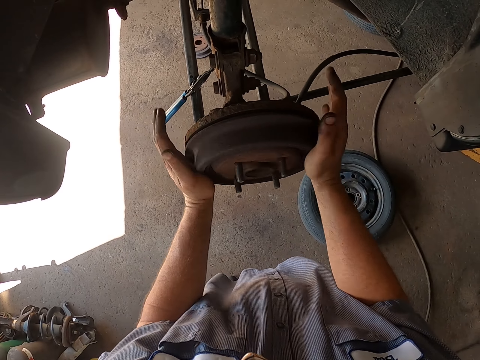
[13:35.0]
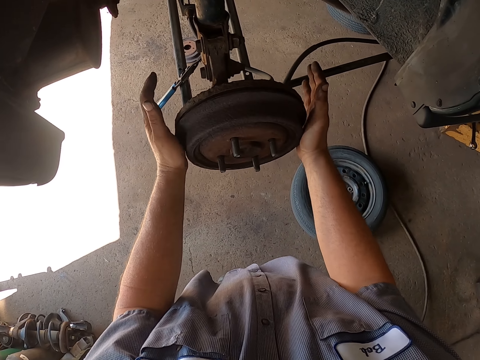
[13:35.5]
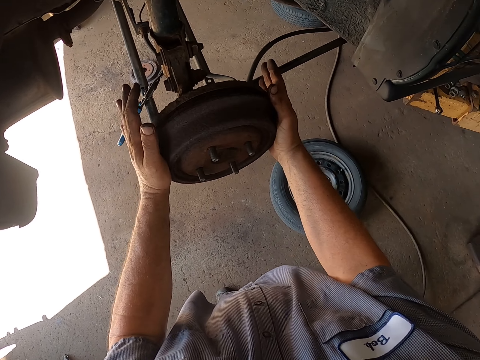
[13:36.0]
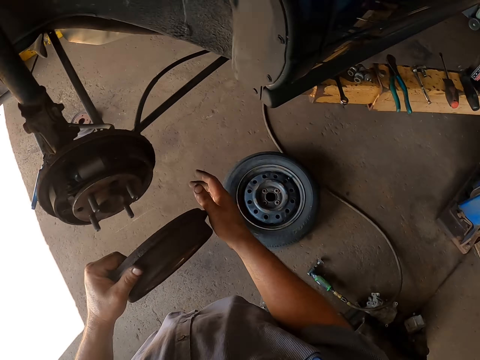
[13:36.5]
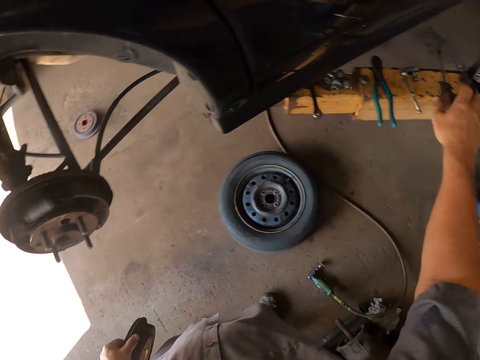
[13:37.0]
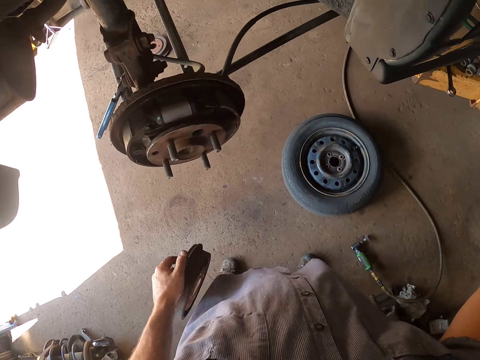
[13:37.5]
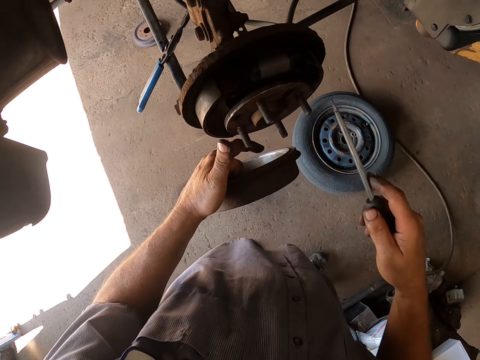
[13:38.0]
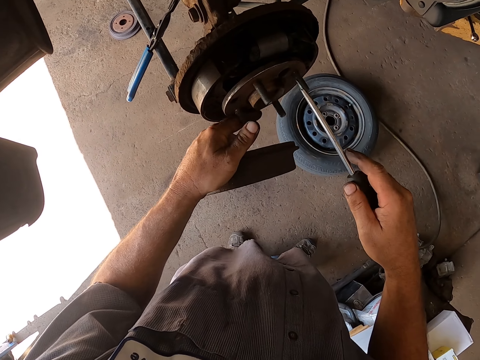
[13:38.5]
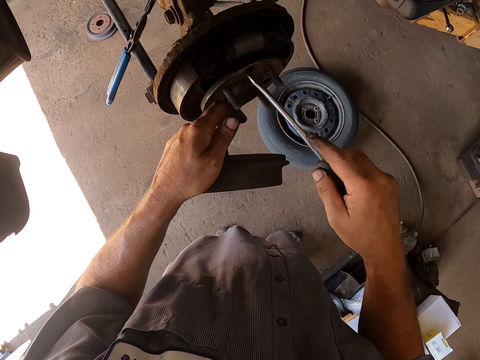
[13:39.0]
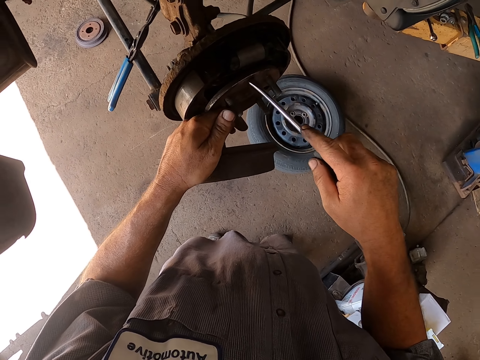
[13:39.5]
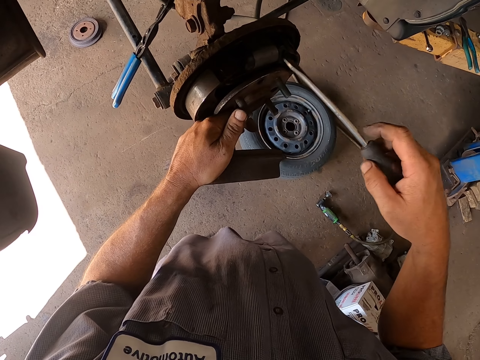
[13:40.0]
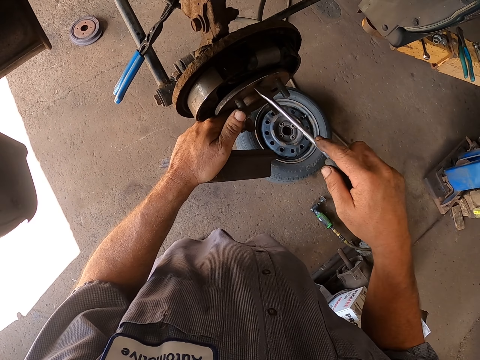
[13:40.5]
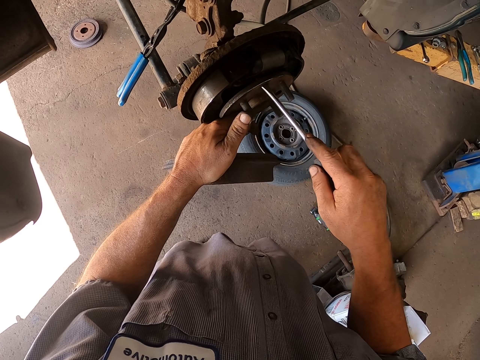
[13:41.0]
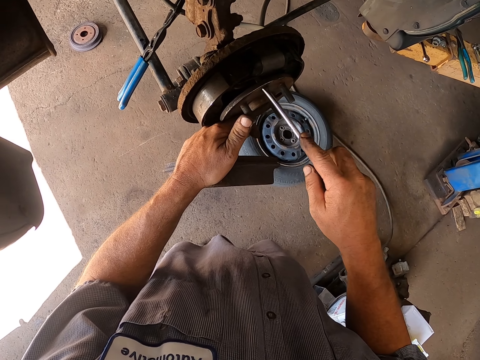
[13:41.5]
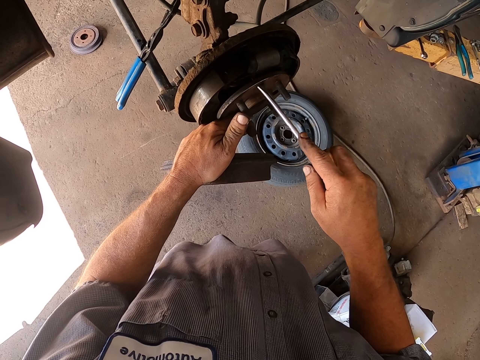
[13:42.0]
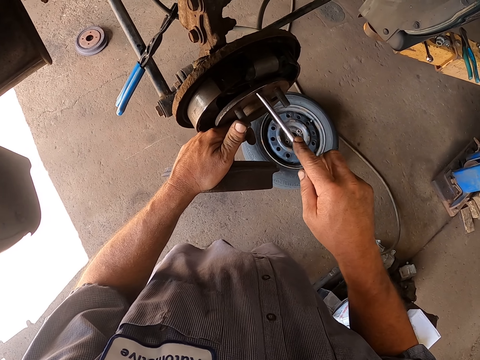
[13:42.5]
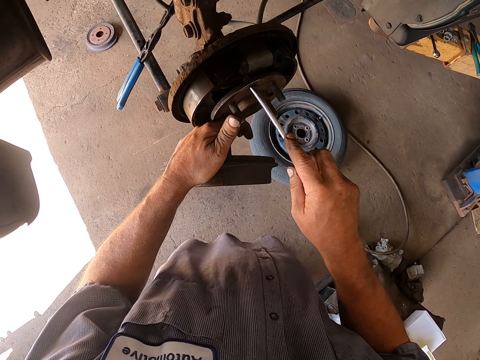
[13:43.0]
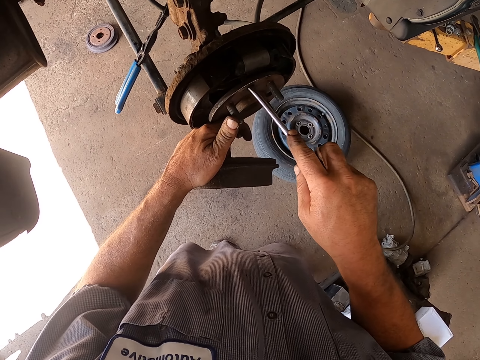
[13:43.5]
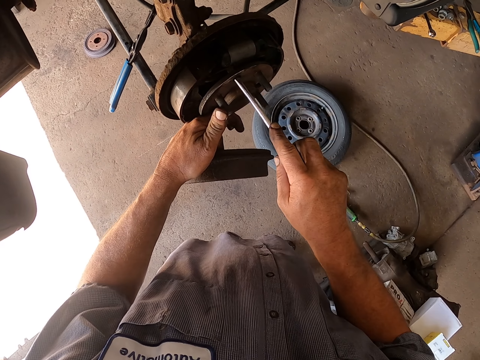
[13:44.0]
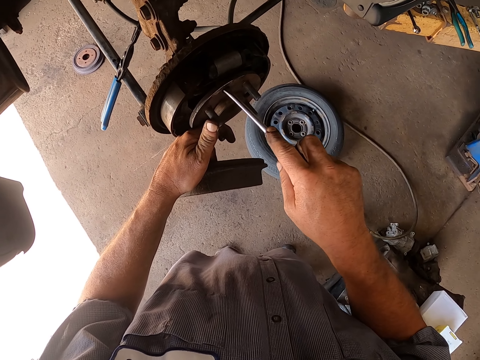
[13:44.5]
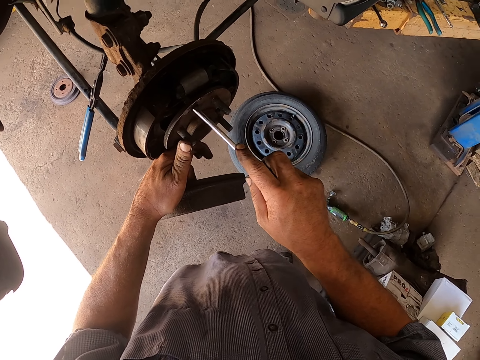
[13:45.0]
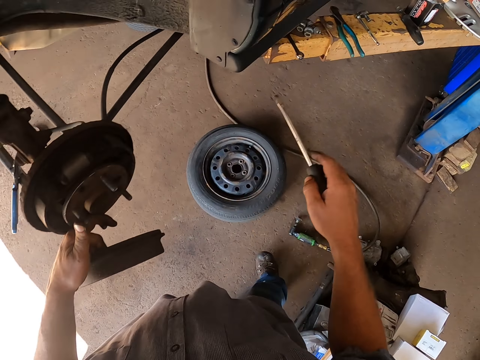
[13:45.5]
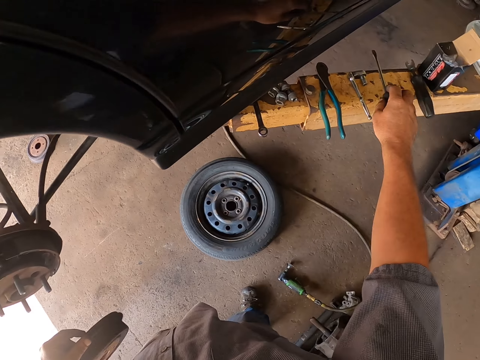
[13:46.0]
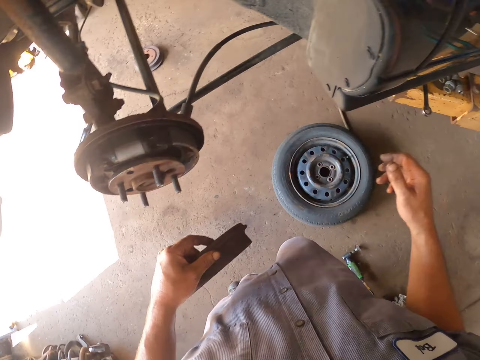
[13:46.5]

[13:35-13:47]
The camera wearer rotates the wheel hub. They remove the wheel hub. They remove the cover. They pick up a screwdriver. They fix the wheel bearing. They adjust the wheel hub. They place the screwdriver on the metal.

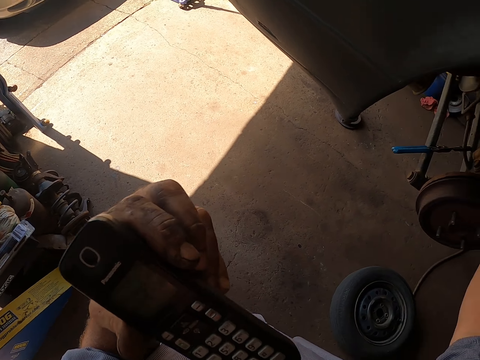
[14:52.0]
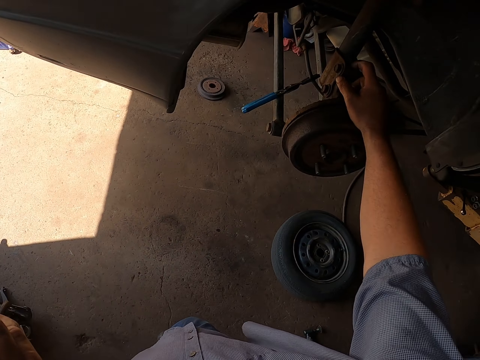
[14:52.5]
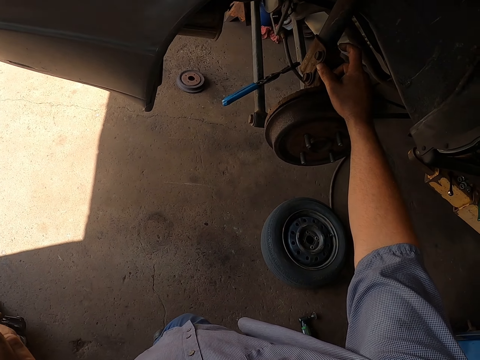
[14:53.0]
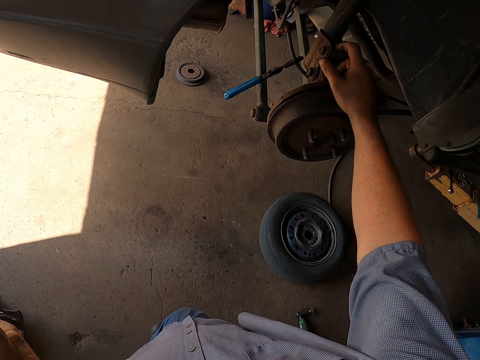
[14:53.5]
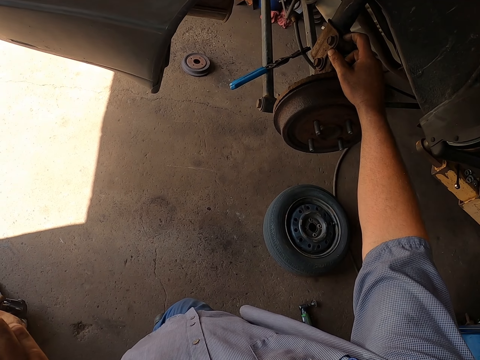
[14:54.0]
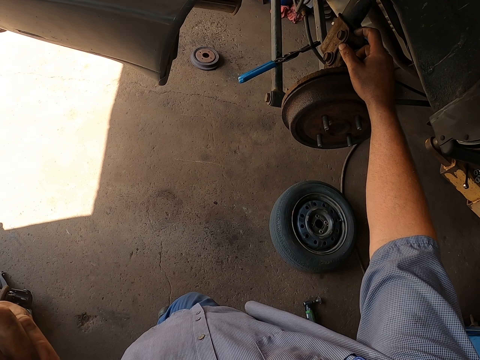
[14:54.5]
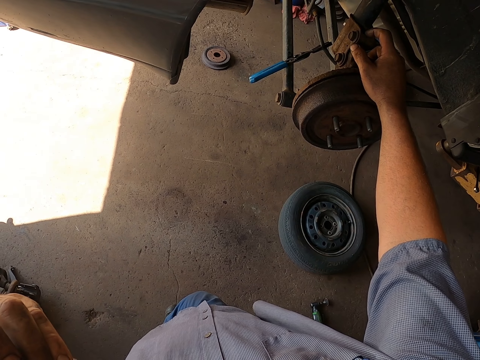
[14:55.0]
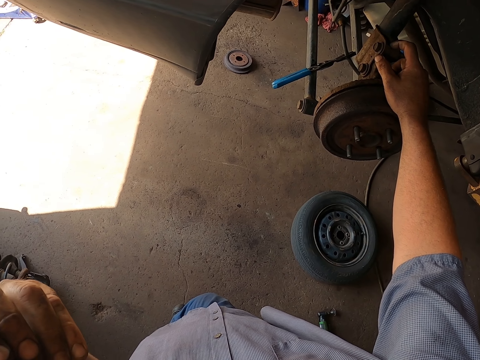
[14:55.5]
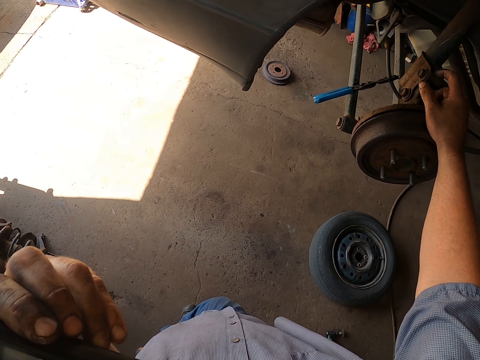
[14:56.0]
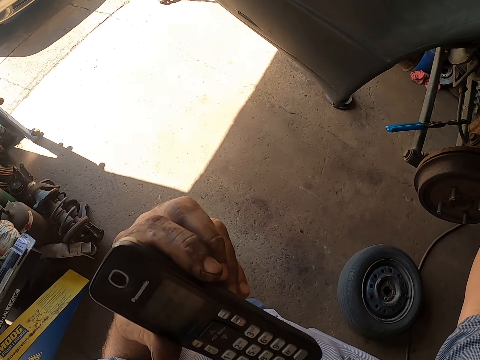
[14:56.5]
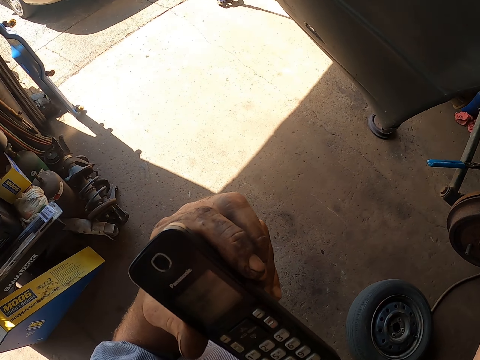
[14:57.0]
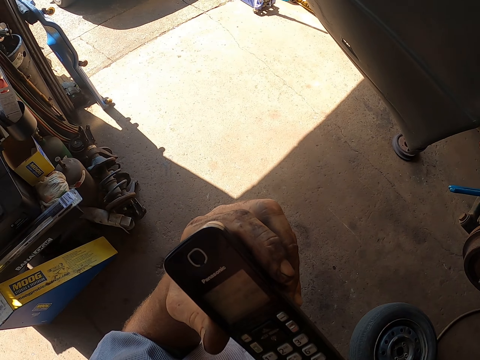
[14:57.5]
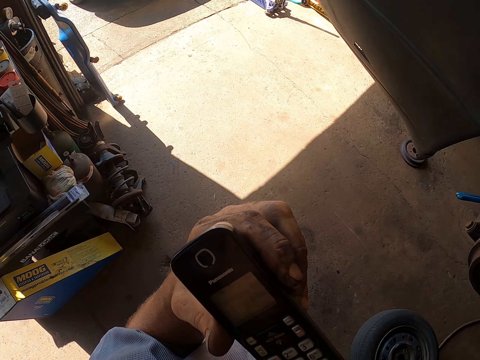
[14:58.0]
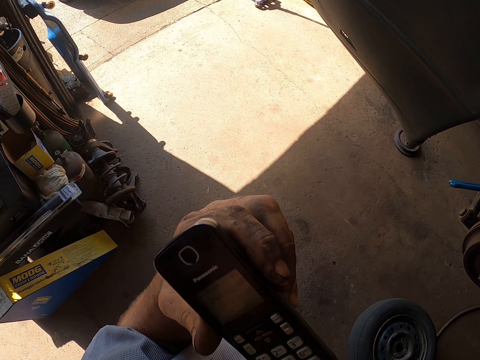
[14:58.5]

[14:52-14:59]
The camera wearer taps the wheel hub.

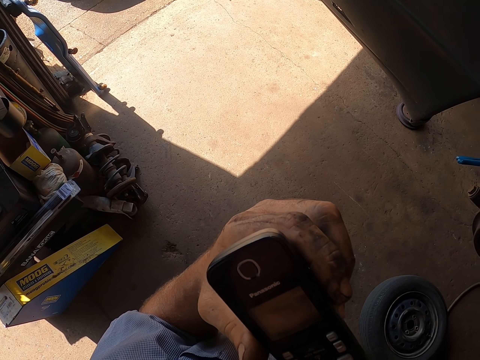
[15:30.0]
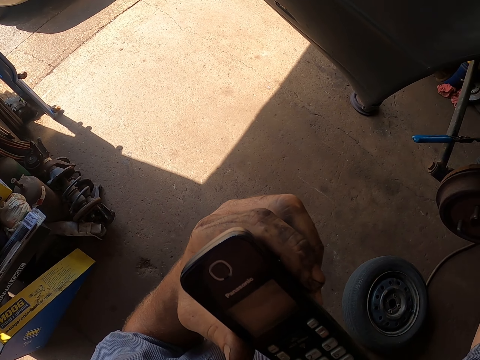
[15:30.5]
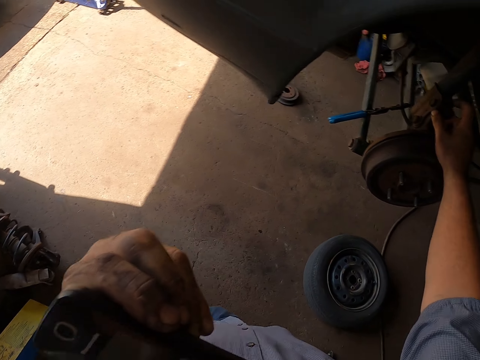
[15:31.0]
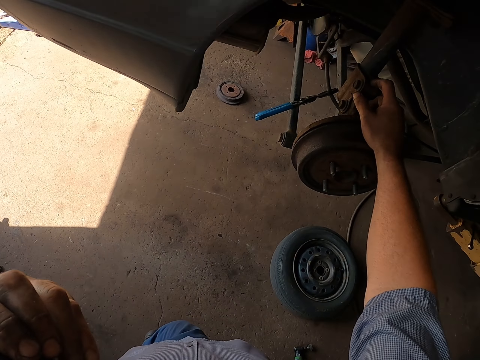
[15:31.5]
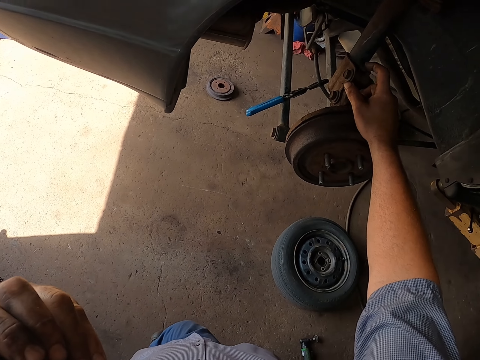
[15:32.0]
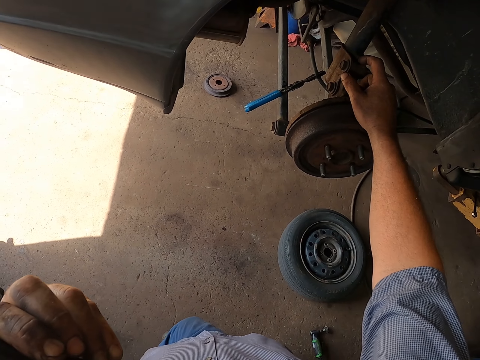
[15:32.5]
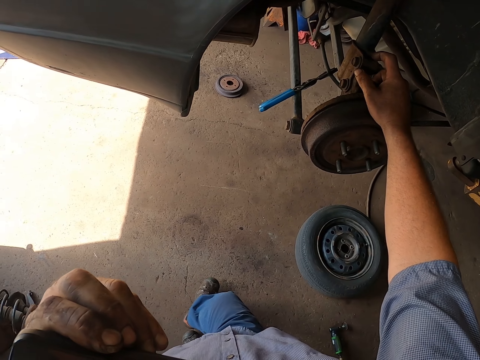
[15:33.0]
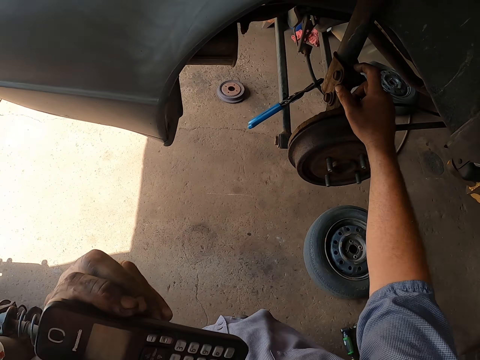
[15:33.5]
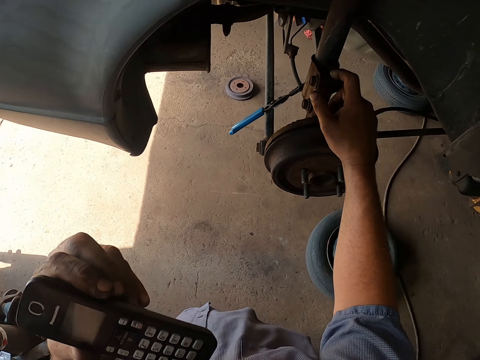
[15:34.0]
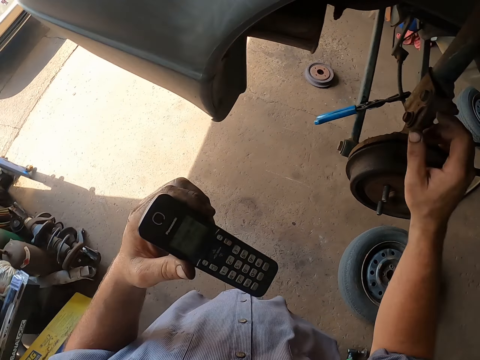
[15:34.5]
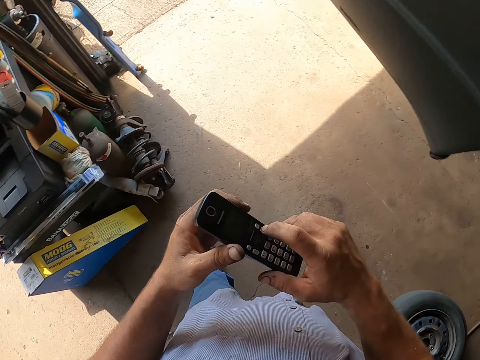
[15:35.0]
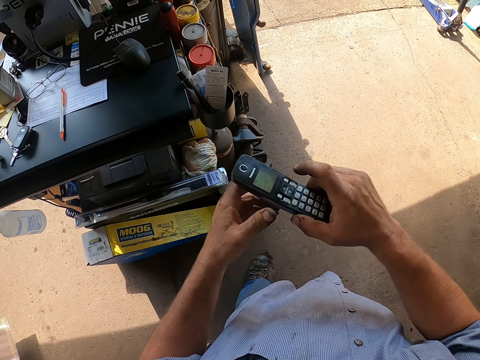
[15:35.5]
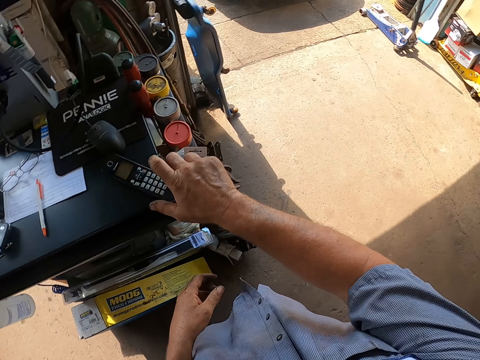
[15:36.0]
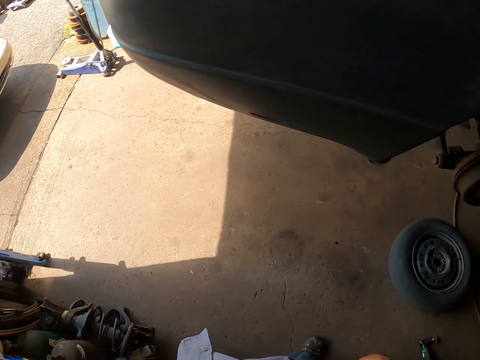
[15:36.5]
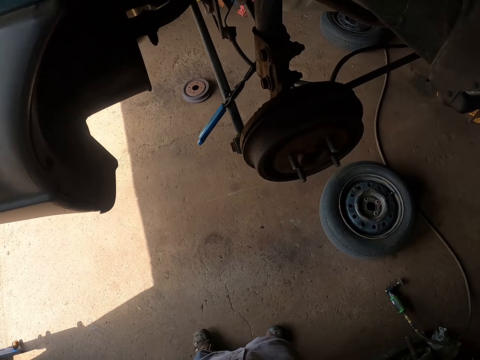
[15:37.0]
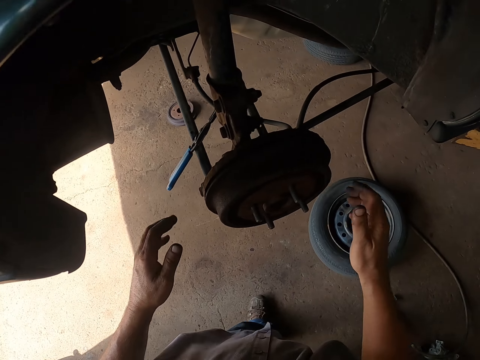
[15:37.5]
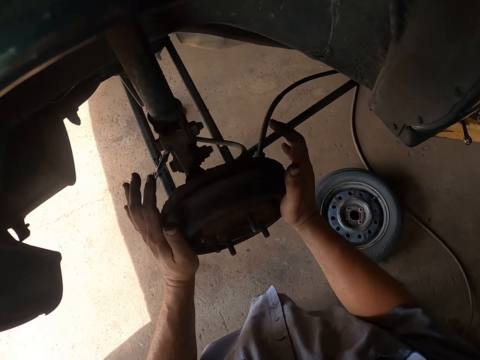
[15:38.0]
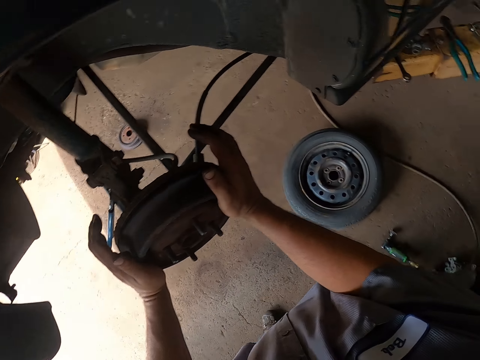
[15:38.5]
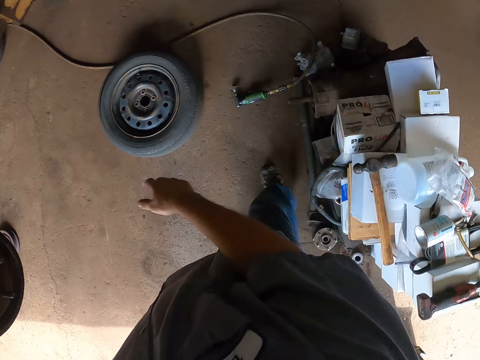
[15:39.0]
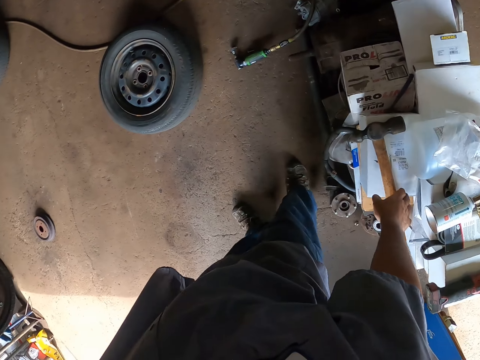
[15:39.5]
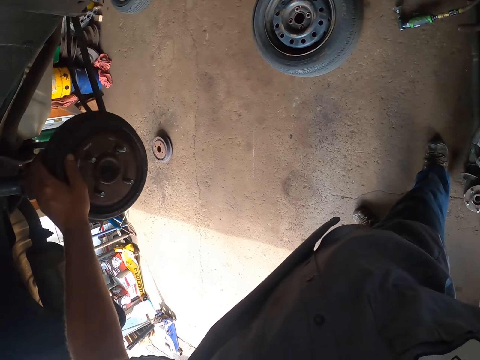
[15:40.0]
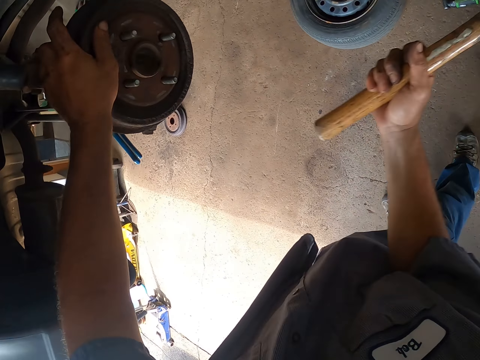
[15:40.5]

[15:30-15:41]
The camera wearer taps the wheel hub. They hang up the call. They put the phone on the table. They turn around. They press the wheel hub. They rotate the wheel hub. They turn around. They pick up a hammer.
